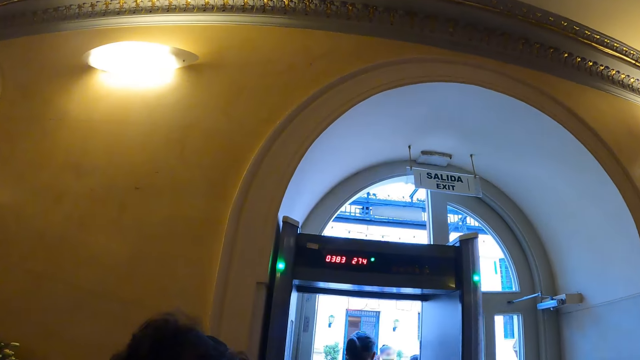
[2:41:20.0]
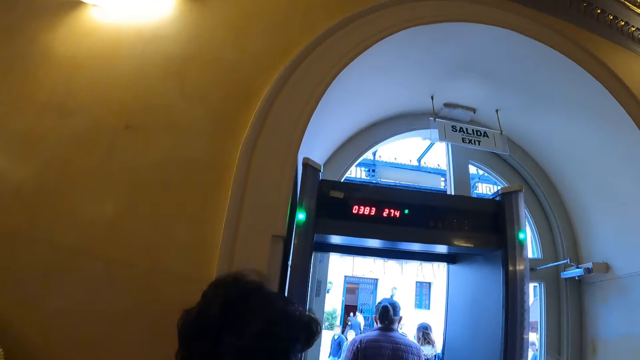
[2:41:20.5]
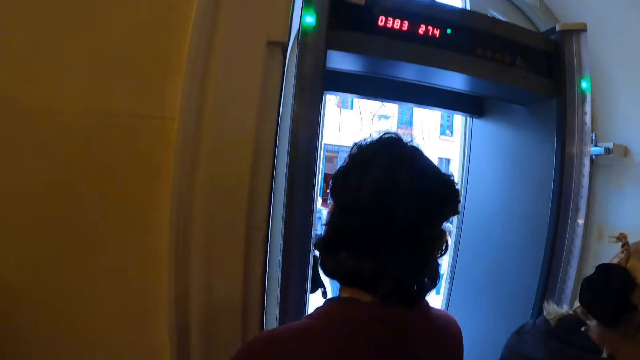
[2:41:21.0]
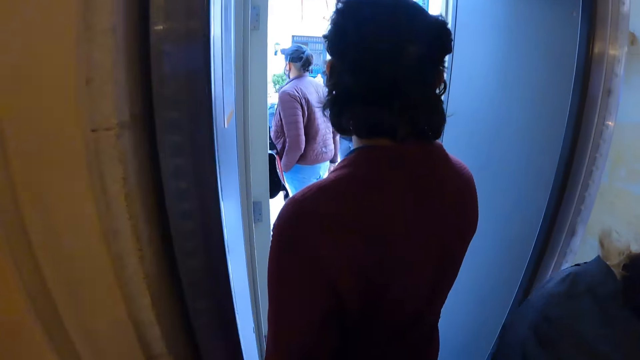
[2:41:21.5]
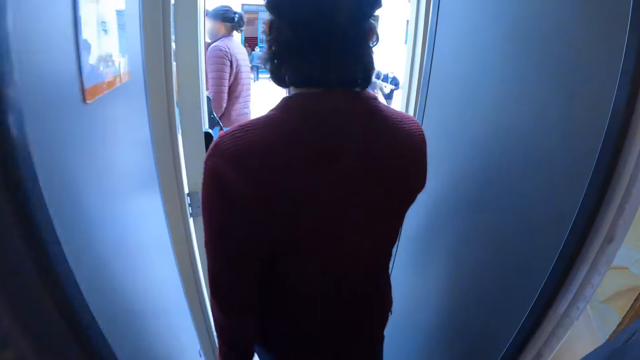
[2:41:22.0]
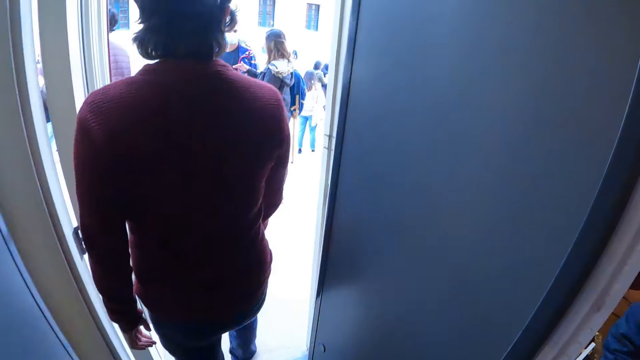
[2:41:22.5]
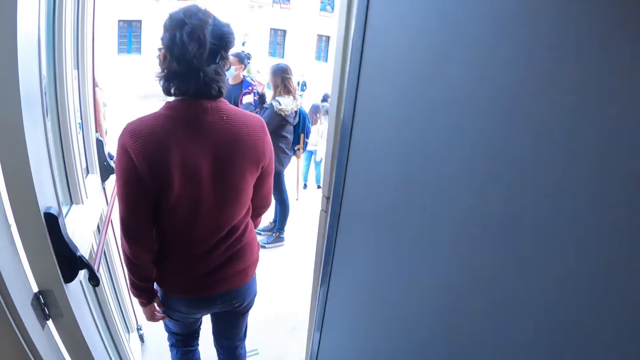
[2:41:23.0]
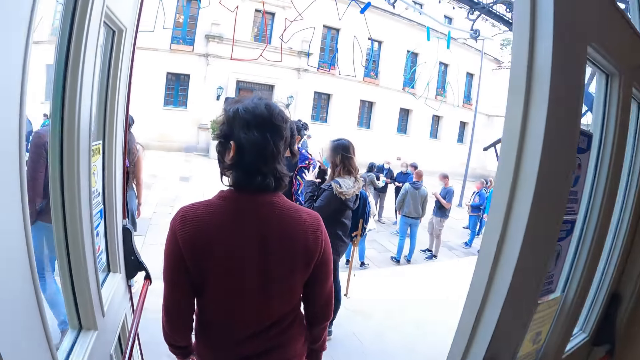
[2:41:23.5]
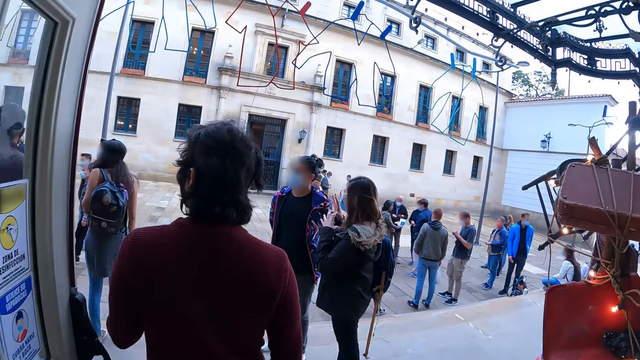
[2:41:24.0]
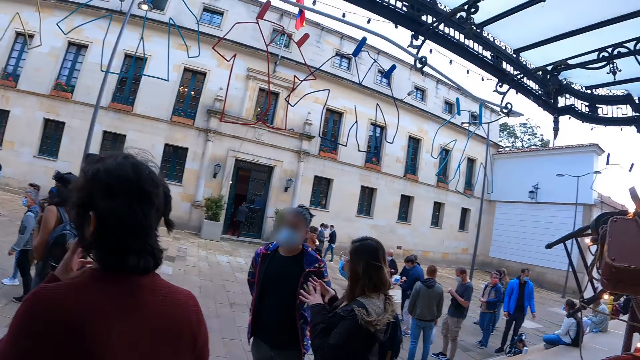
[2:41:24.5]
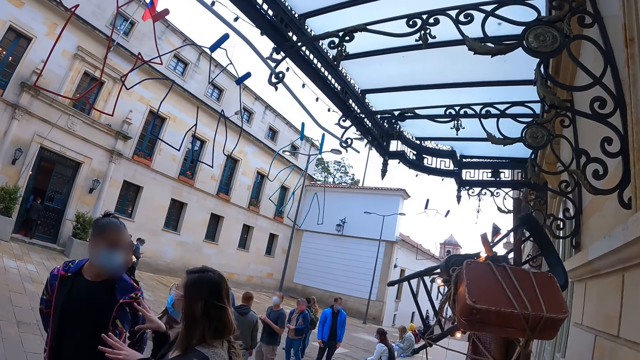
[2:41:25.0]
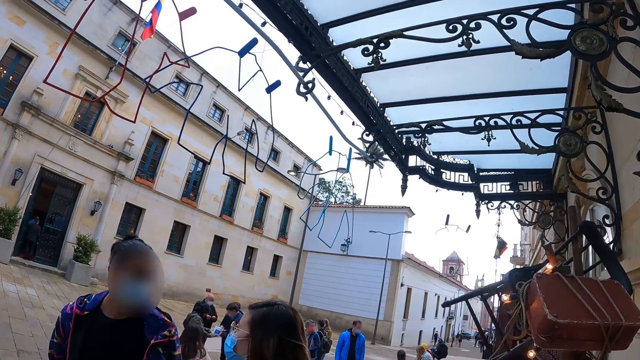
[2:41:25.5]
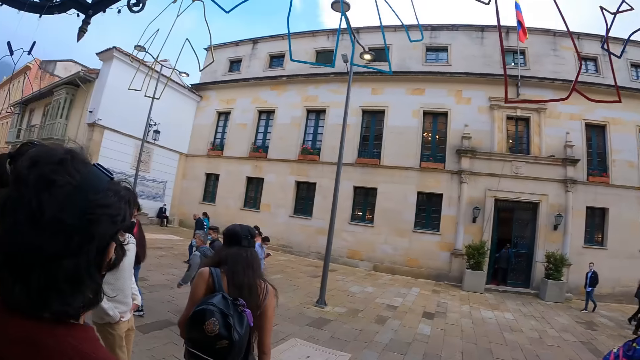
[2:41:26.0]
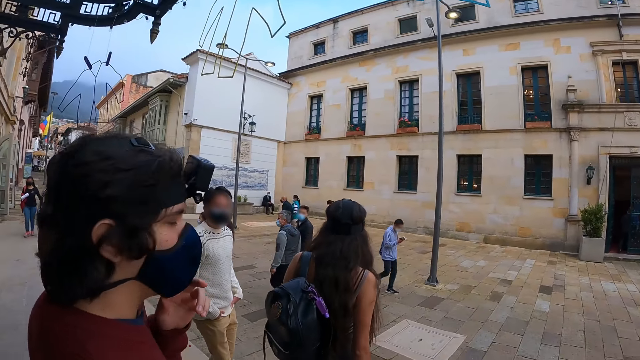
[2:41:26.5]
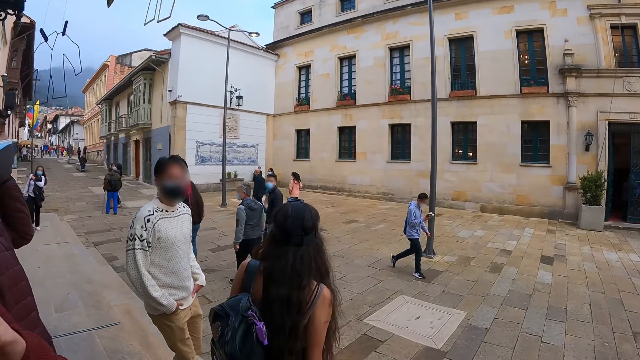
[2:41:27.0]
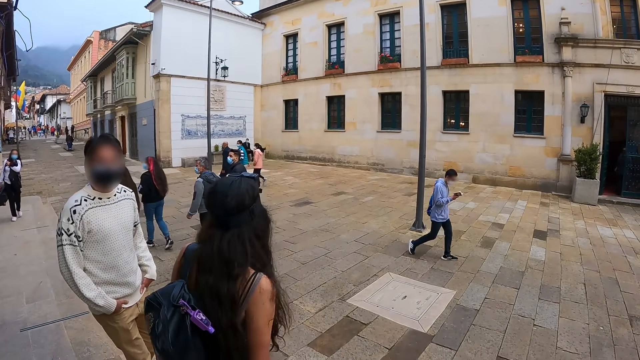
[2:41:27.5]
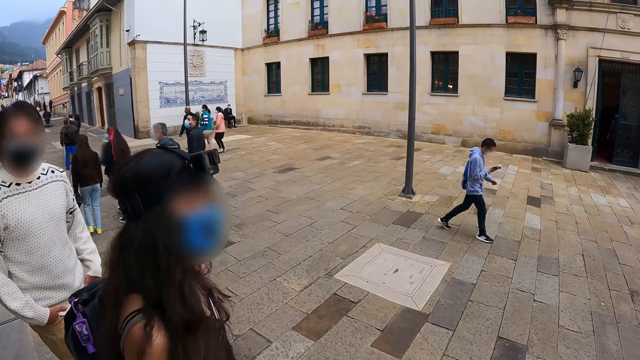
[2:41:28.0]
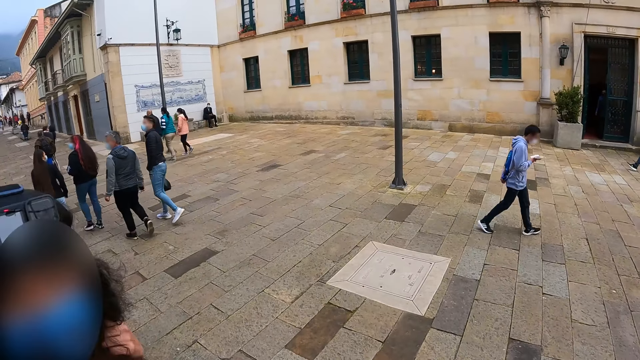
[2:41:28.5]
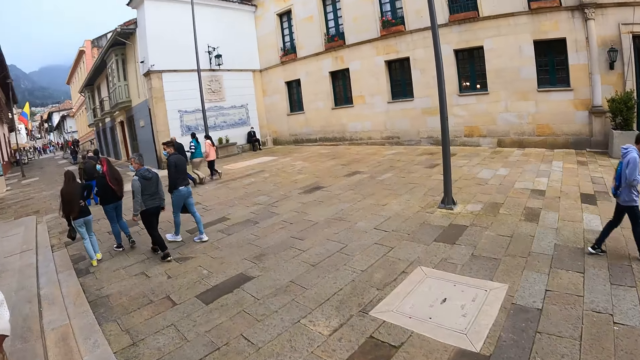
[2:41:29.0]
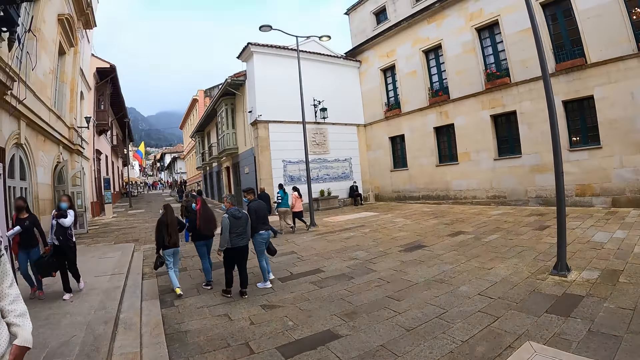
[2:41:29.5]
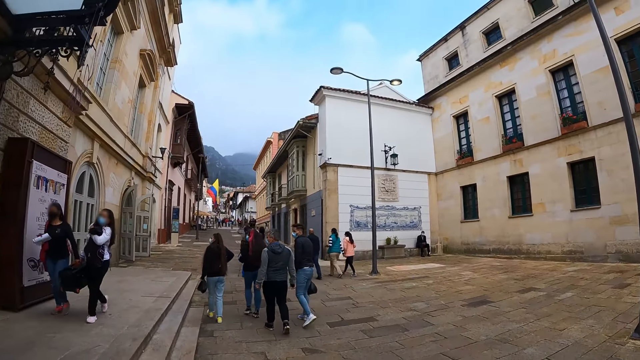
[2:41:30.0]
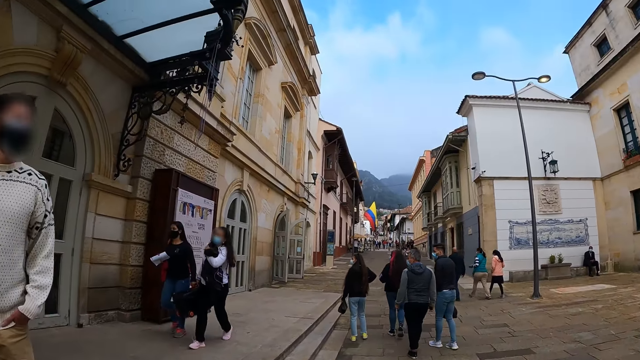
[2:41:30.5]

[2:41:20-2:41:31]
The camera wearer walks around. They look at the security check machine. They walk through the security check machine. They look around. They walk around.

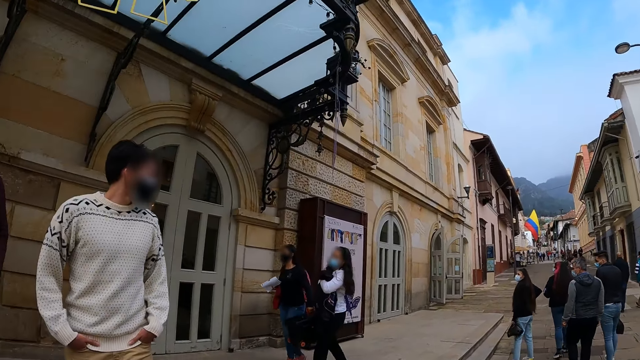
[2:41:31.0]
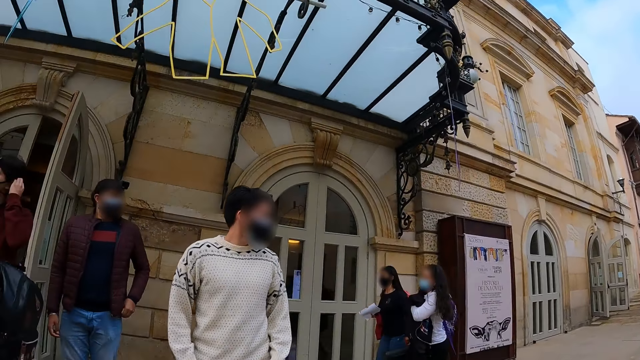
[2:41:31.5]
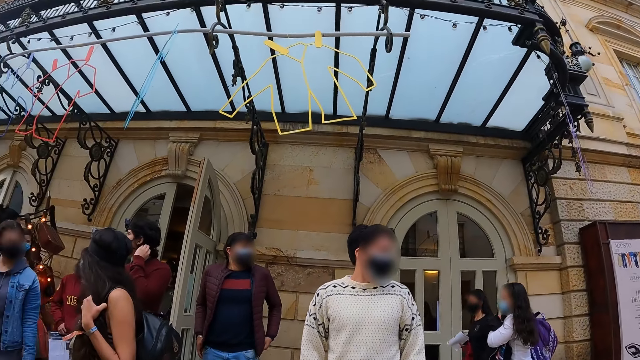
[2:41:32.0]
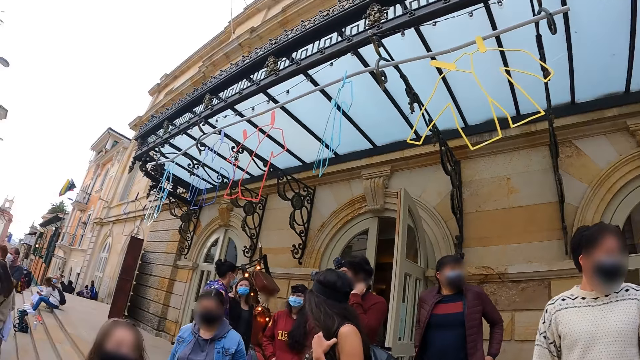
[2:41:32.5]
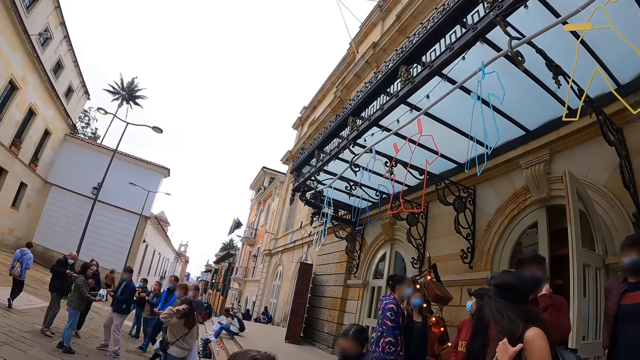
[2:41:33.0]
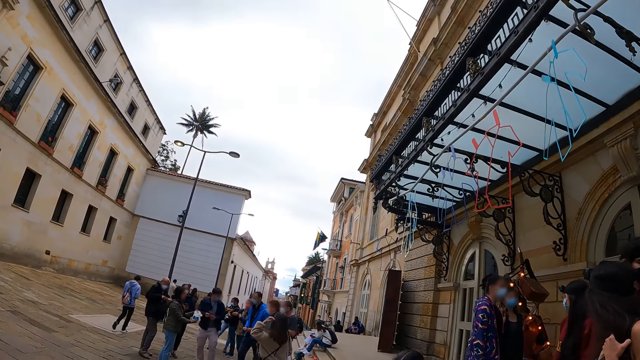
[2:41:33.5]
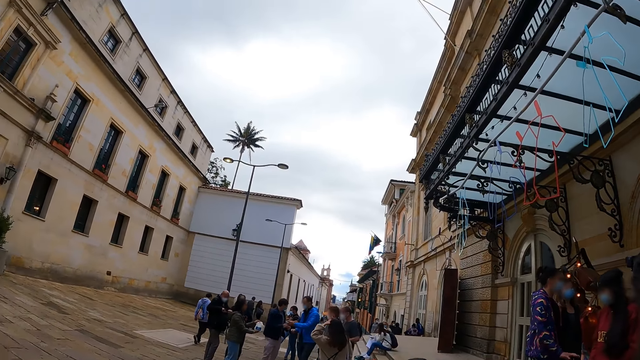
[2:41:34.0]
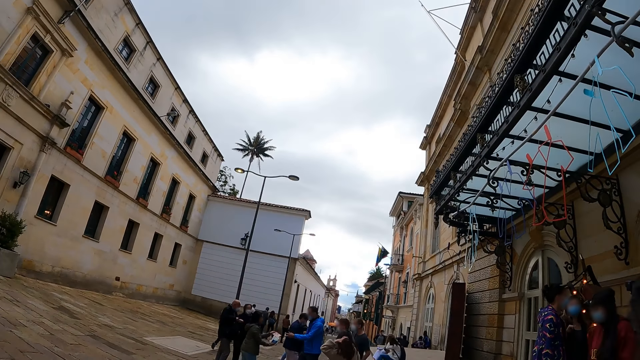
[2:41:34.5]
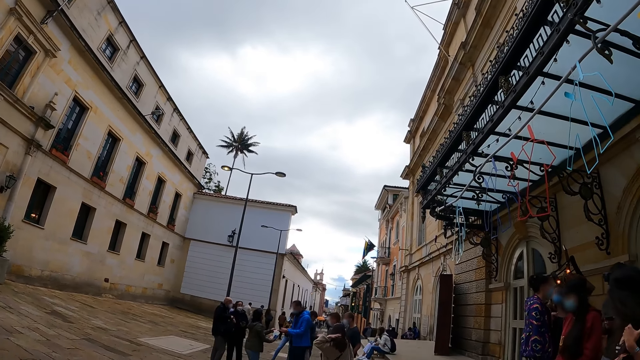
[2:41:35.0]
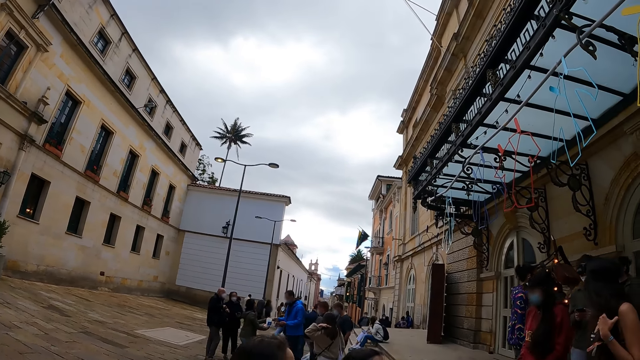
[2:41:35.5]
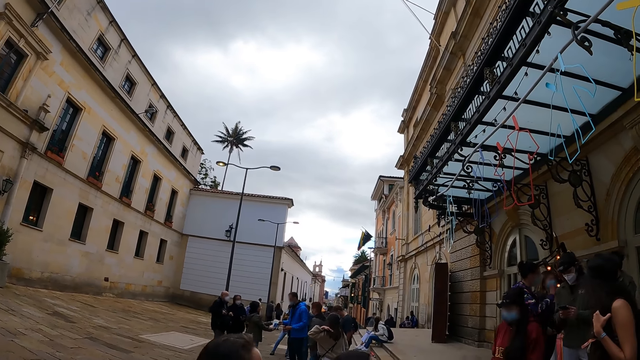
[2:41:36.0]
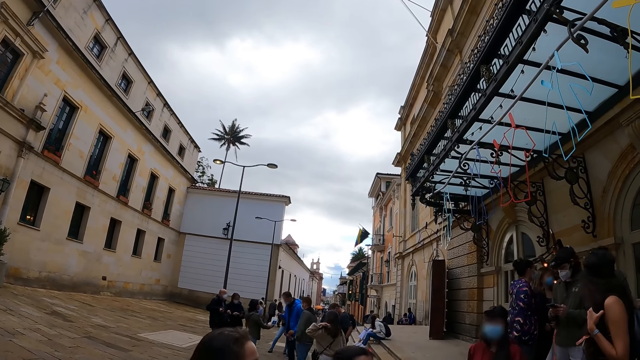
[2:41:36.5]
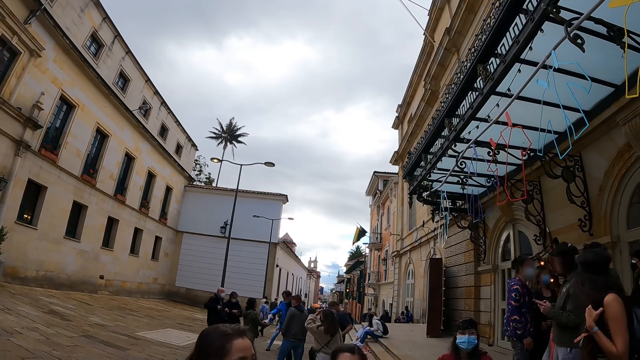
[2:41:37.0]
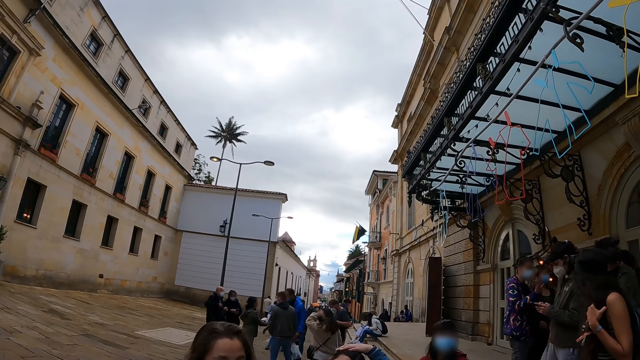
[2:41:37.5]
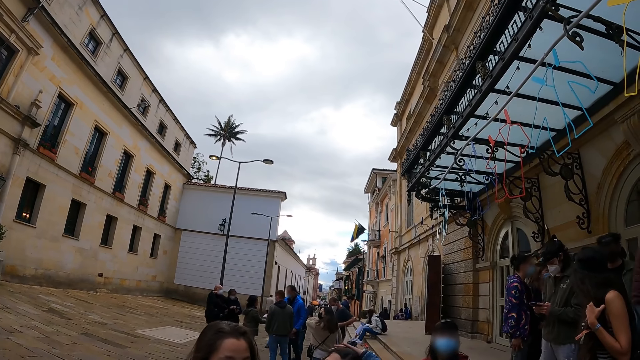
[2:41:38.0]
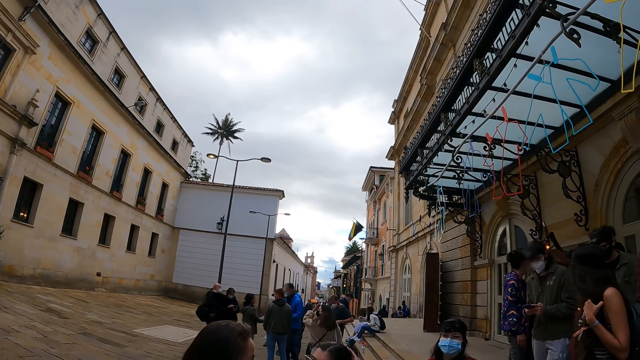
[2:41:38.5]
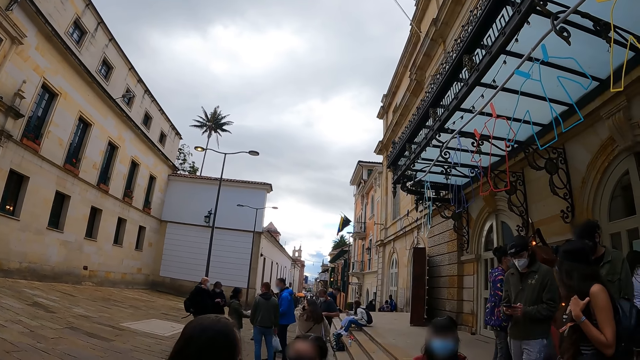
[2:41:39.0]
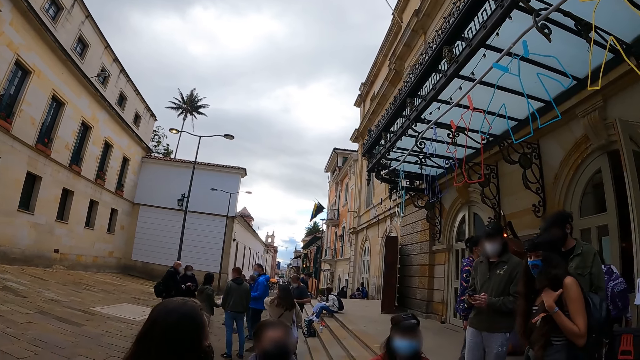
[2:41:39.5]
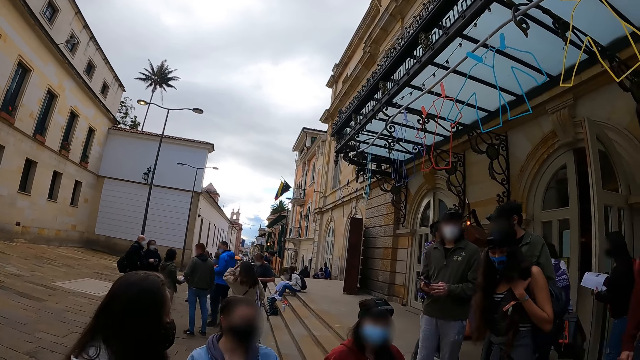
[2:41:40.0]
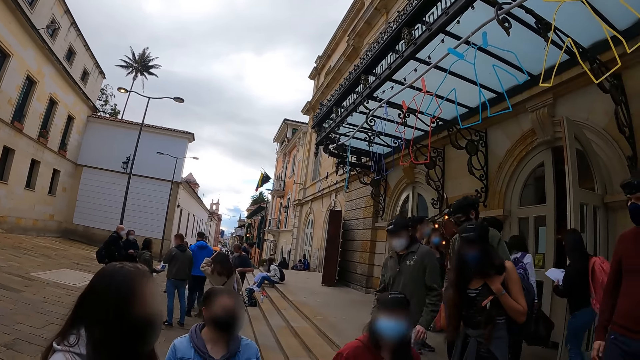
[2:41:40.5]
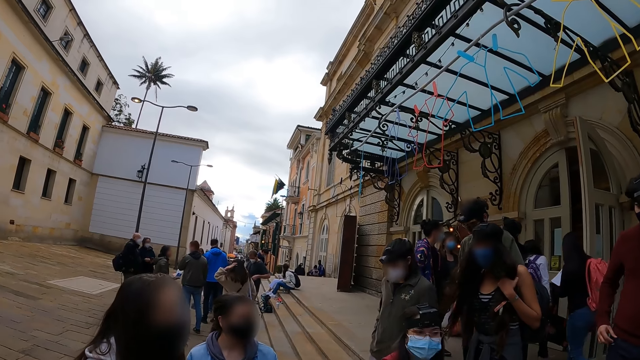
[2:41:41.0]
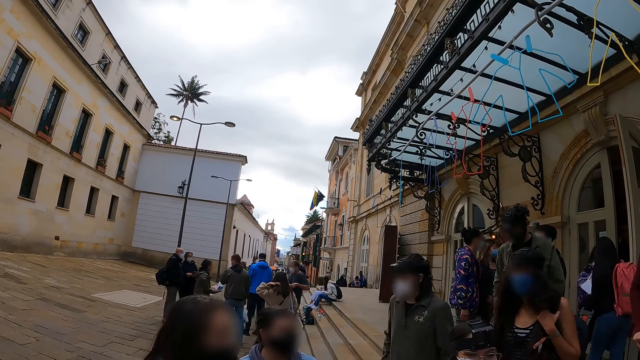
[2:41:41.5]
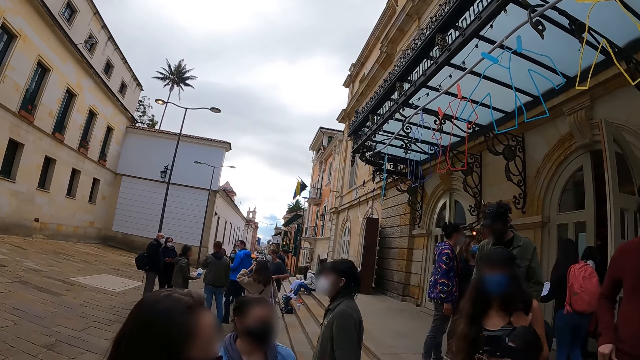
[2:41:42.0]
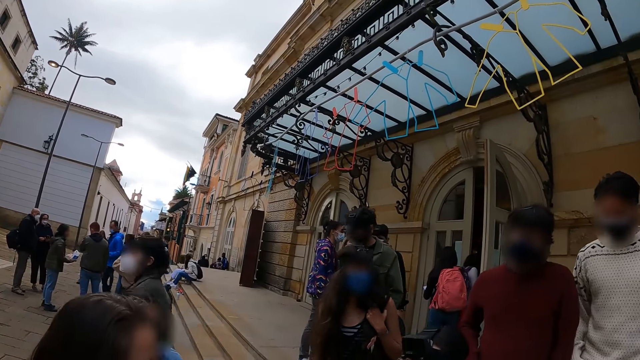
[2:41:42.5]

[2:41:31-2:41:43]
The camera wearer looks around.
